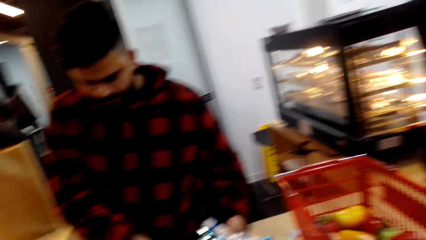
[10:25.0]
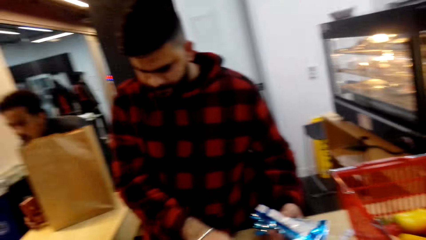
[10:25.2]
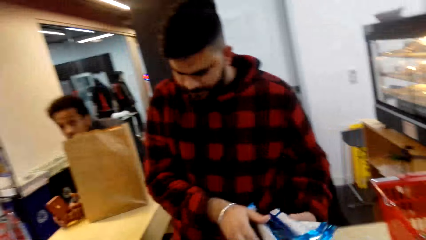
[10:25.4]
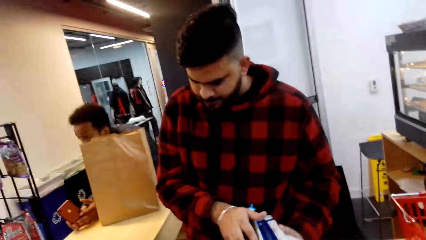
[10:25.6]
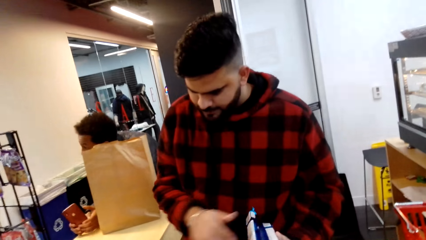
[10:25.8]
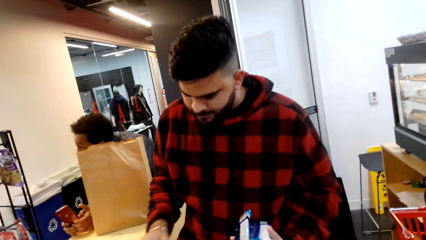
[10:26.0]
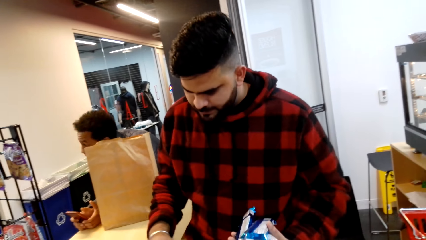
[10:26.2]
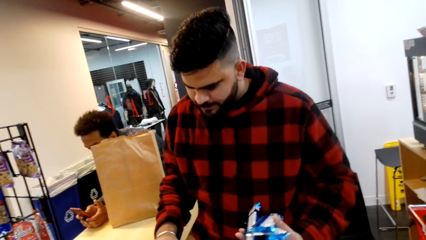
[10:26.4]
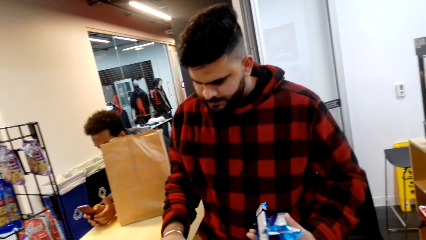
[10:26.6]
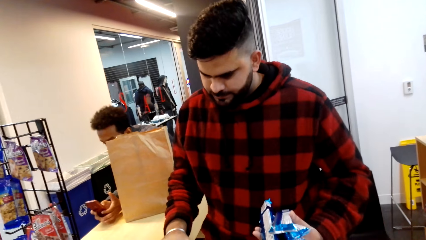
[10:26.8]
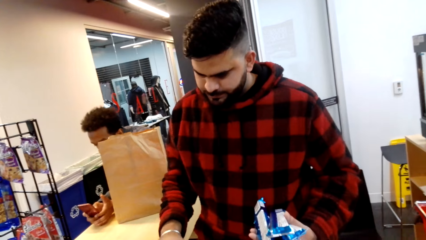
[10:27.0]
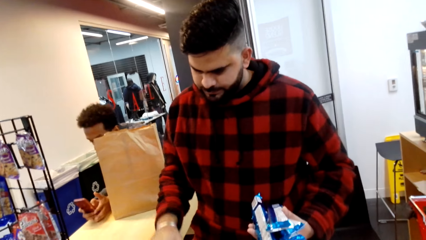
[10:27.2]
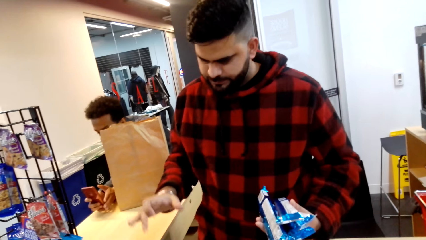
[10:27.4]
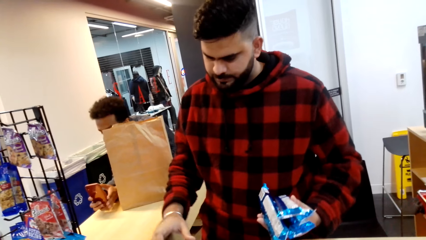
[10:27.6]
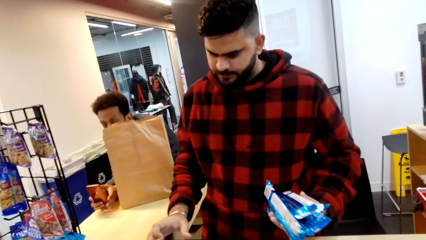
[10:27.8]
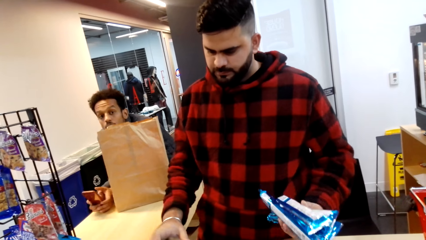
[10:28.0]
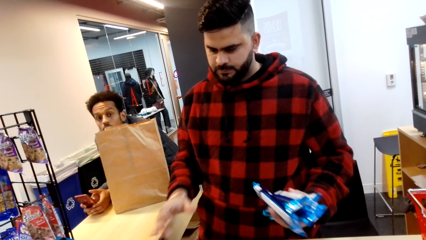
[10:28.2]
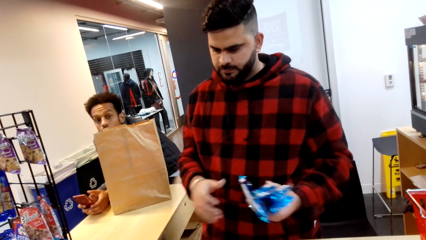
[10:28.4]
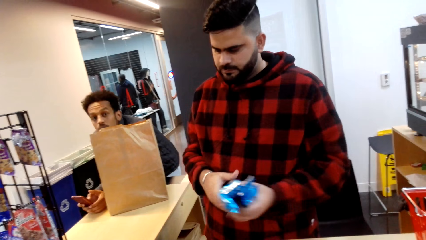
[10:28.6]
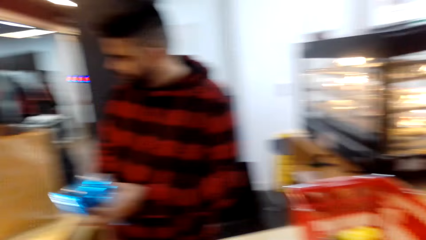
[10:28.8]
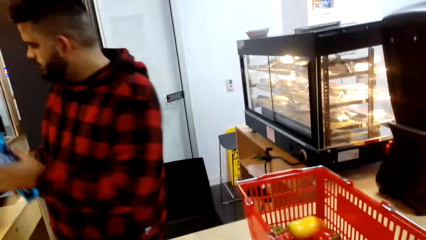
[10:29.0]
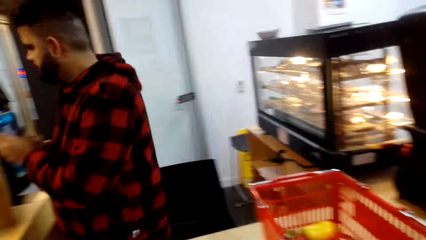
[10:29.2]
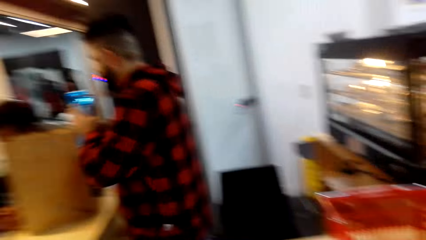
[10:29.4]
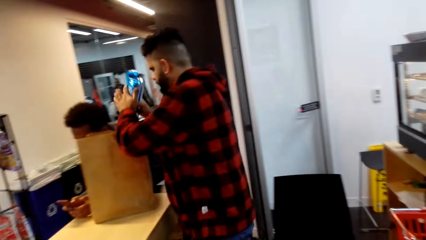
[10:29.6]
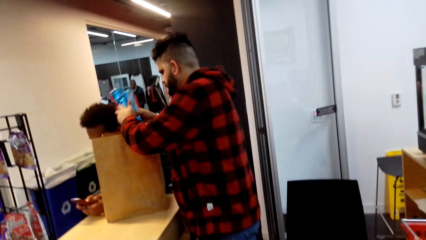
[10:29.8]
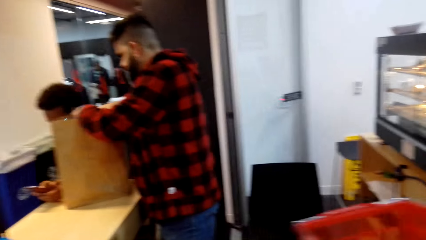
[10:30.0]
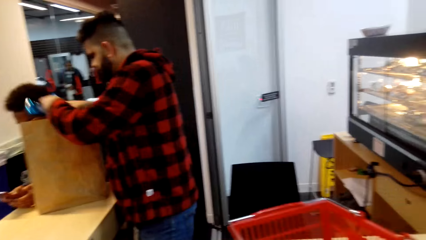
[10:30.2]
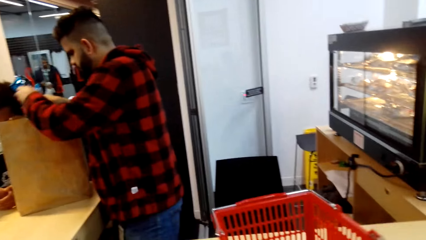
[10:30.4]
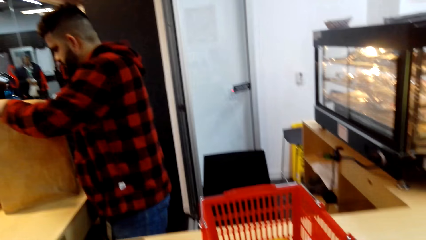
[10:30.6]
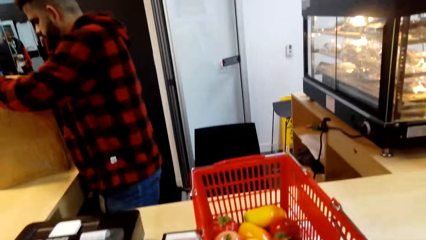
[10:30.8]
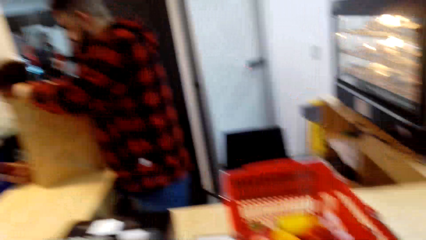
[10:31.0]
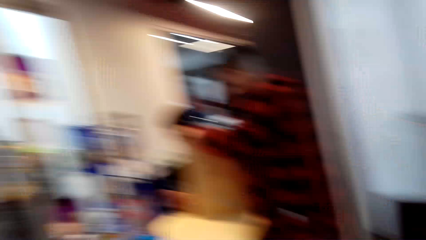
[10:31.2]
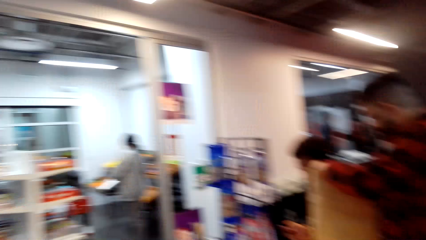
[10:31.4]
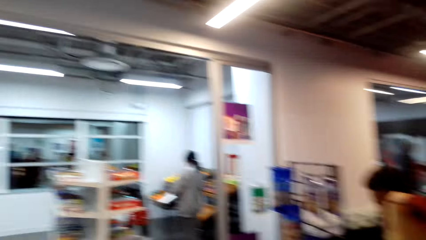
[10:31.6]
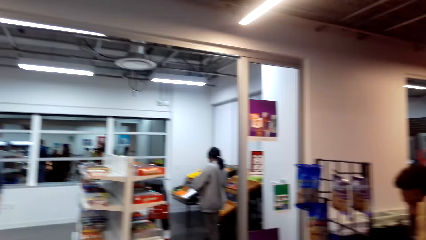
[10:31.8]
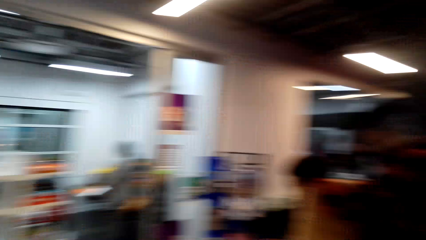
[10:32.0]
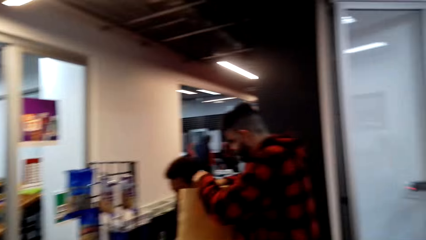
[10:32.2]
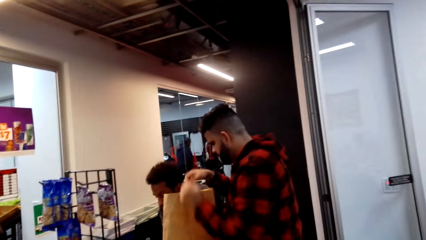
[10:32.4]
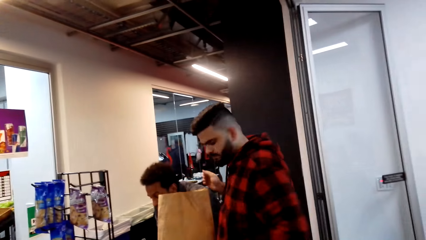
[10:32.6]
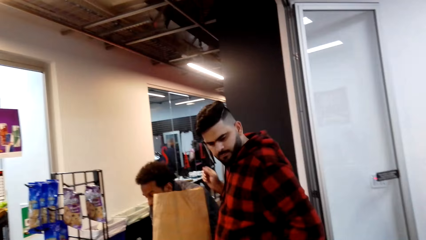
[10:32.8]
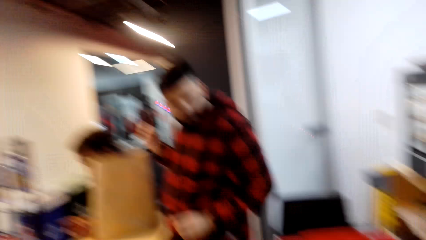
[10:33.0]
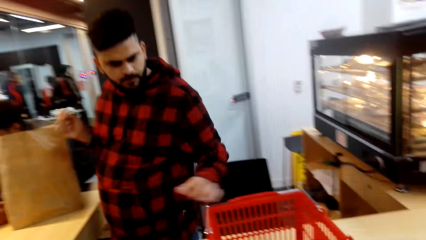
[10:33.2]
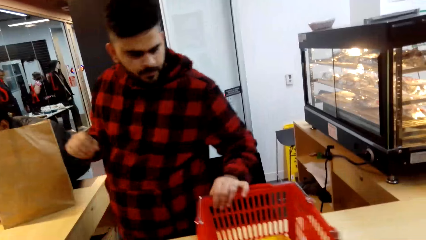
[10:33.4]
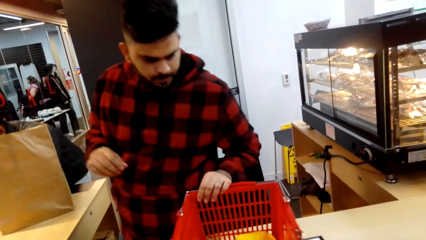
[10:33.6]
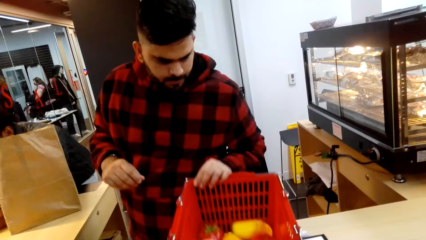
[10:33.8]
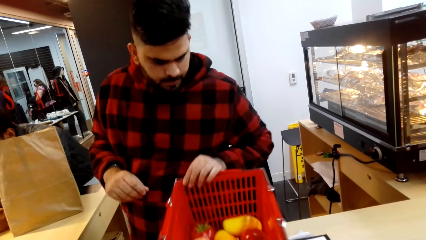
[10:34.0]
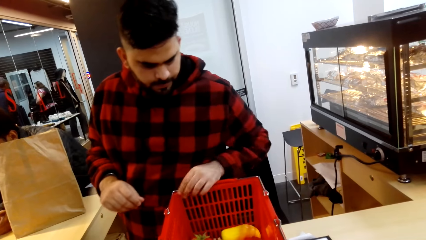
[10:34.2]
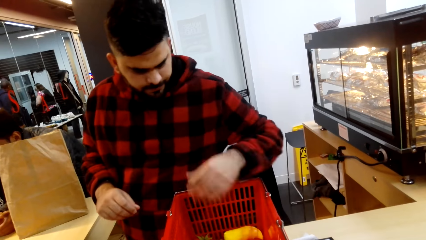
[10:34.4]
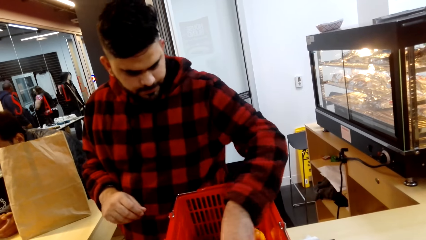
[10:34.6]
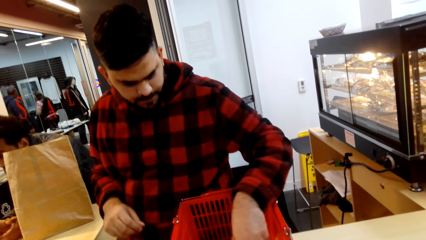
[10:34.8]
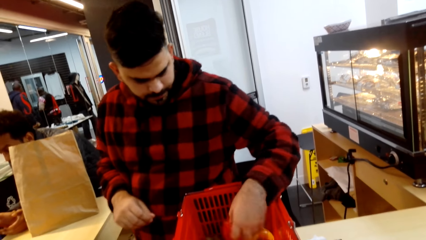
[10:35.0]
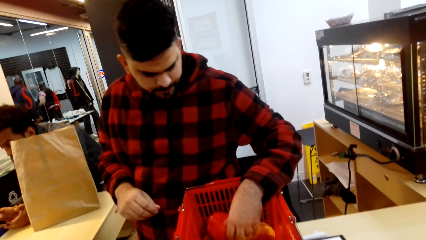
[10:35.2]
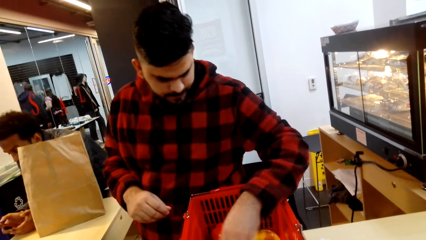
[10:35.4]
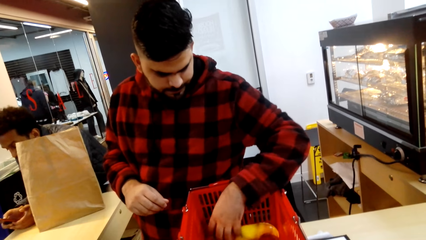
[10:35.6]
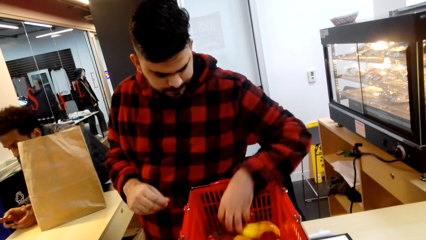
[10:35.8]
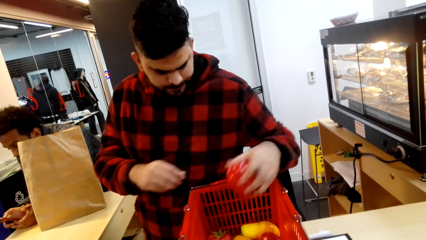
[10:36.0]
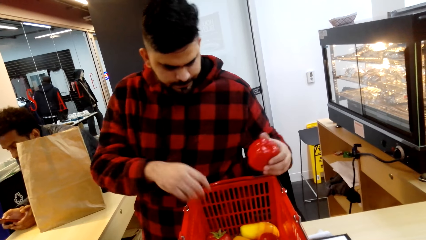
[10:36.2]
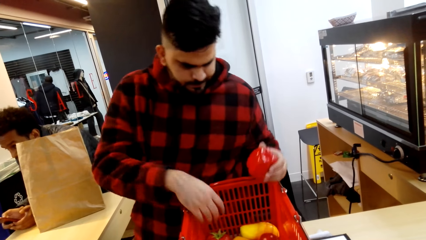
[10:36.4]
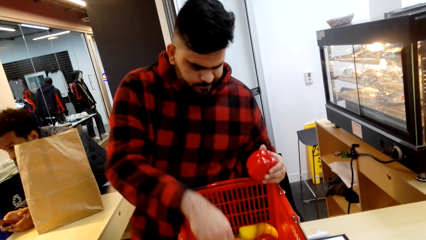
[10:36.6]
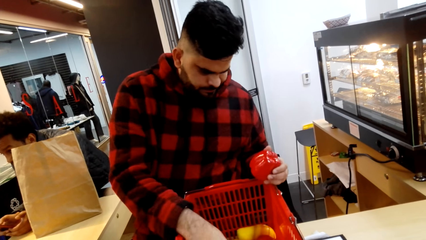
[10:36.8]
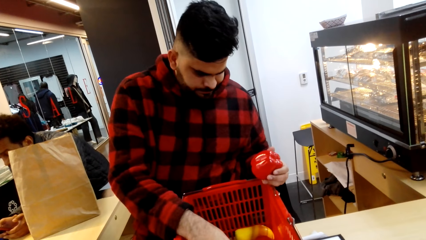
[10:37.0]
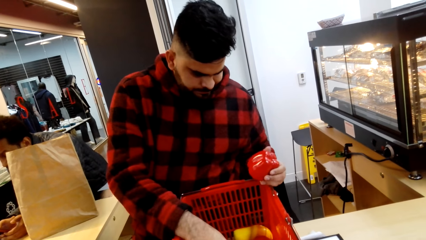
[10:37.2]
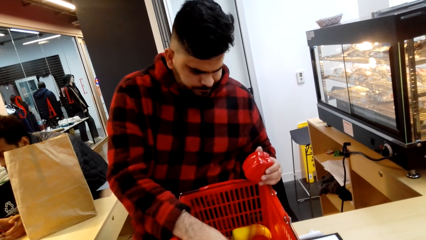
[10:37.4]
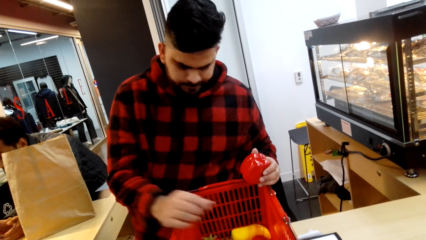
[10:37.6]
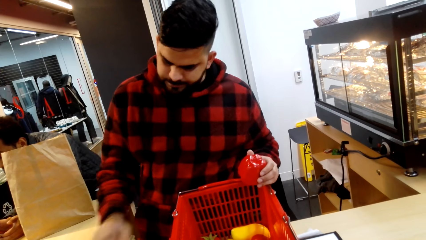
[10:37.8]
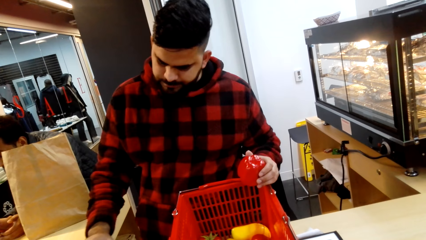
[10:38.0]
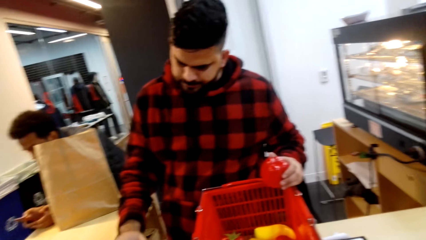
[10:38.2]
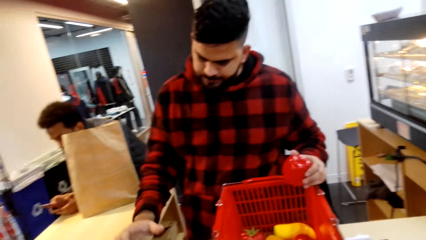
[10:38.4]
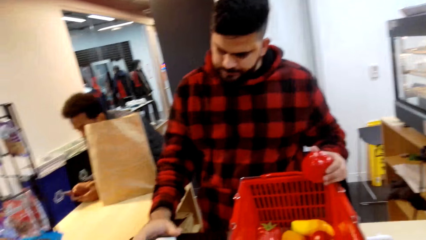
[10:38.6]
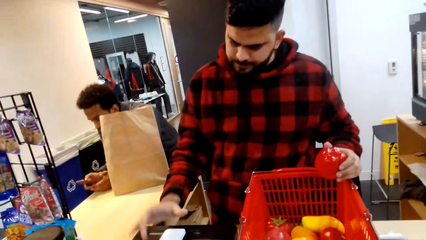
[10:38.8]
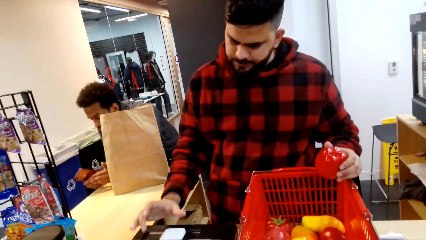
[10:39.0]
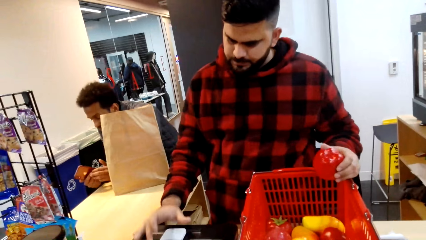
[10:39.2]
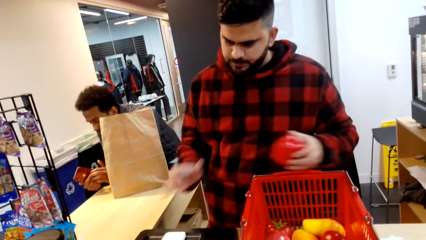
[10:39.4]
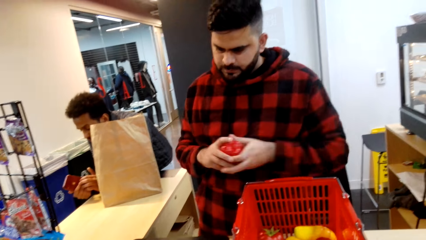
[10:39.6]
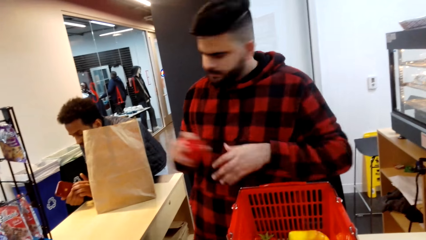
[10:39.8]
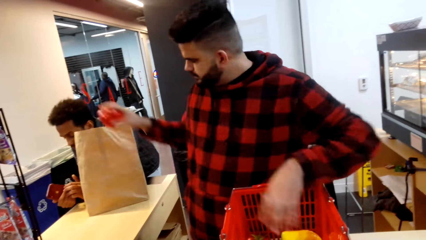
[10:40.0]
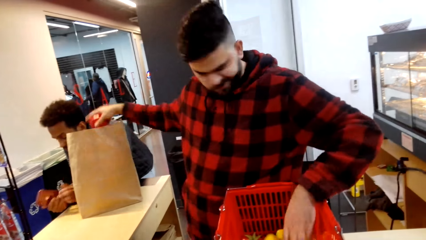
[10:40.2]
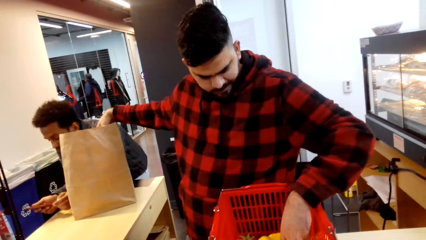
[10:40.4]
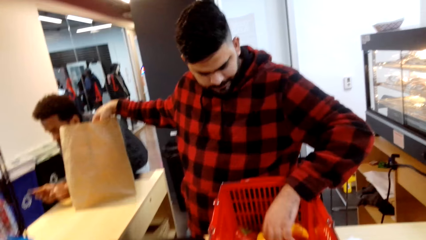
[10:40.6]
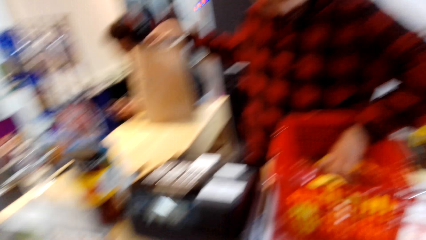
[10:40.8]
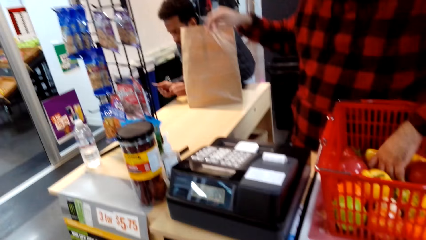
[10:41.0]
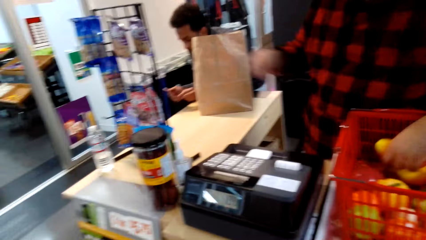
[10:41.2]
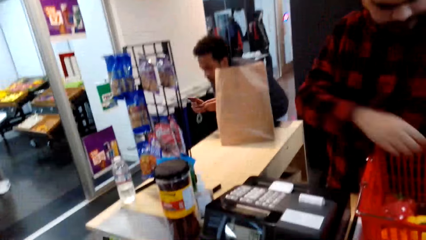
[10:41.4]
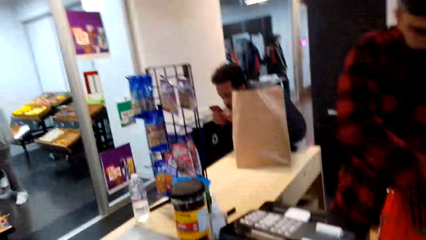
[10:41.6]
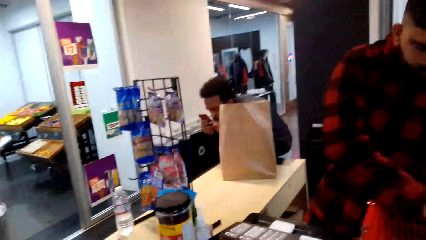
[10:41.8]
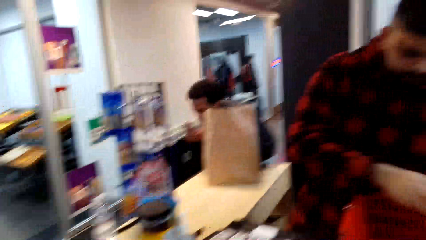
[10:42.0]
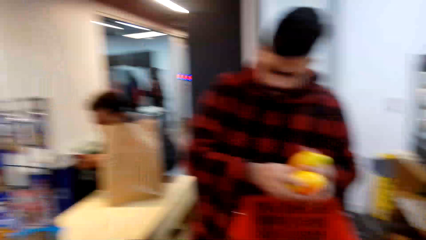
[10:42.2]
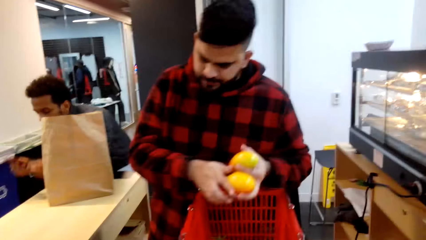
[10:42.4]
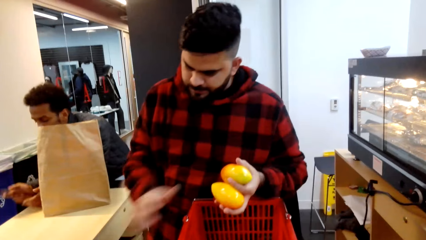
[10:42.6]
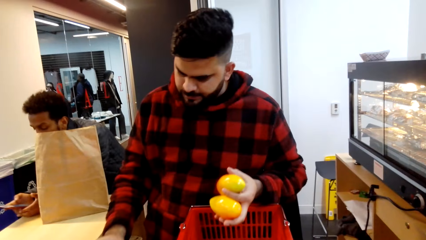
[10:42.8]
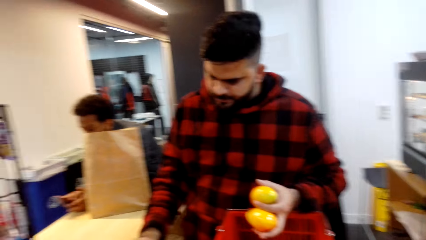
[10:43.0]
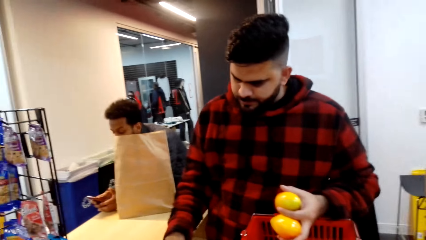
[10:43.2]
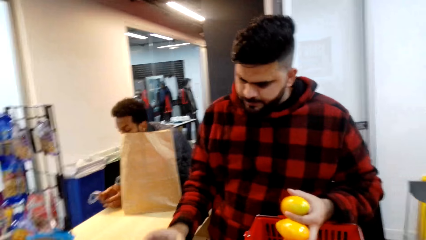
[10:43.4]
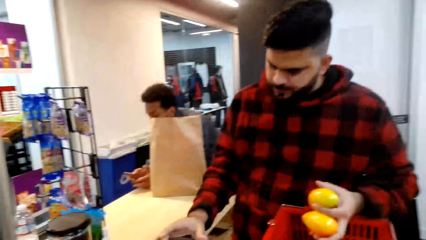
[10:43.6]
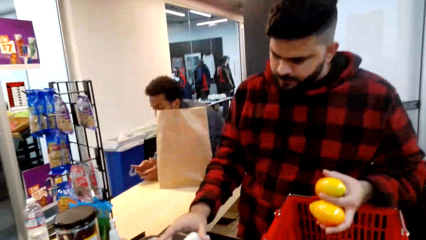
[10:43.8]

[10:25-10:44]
The camera wearer looks around. A man operates a machine. The camera wearer looks around. The man puts the treats on the brown bag. The camera wearer looks around. The man pulls the bucket. The camera wearer looks around. The man touches something on the bucket and takes the pepper from the tray. The camera wearer lifts the red pepper. The man touches something on the bucket. The camera wearer looks around. The man operates the machine, transfers the red pepper to the right hand, and puts the red pepper inside the brown bag. The camera wearer looks around, picks something from the bucket, and operates the machine.
